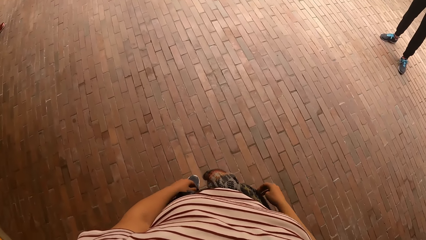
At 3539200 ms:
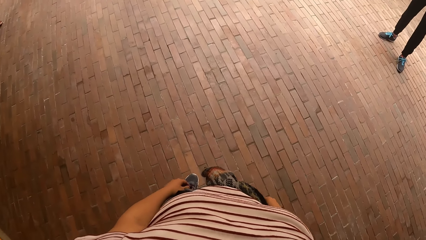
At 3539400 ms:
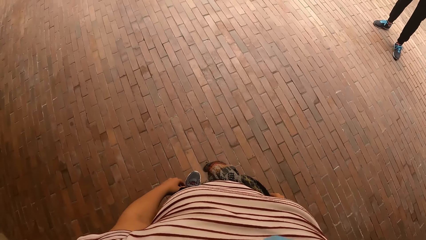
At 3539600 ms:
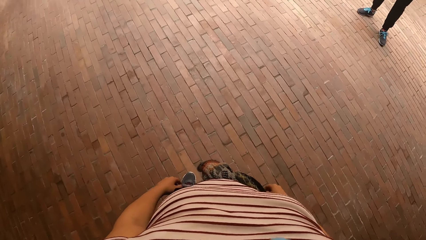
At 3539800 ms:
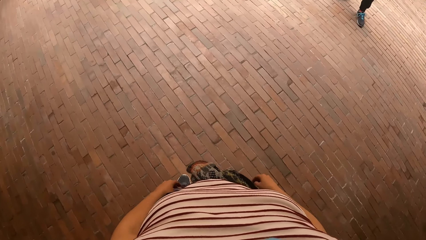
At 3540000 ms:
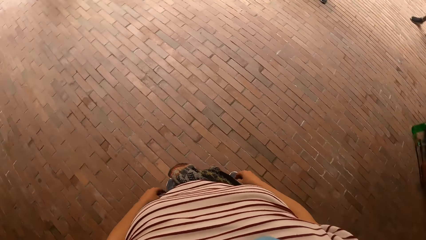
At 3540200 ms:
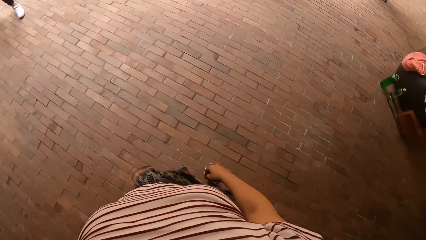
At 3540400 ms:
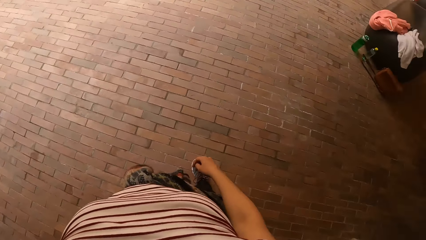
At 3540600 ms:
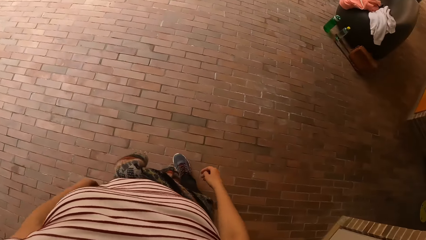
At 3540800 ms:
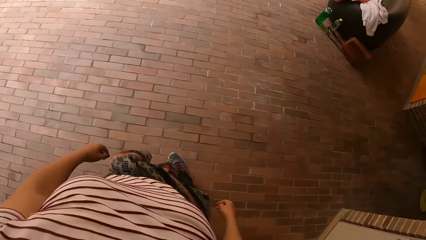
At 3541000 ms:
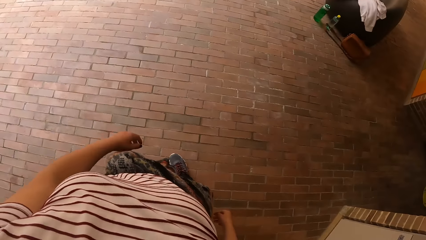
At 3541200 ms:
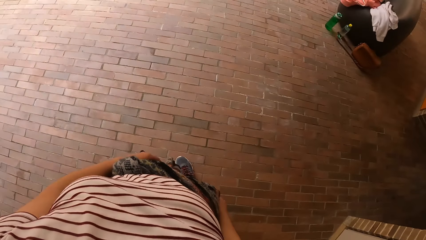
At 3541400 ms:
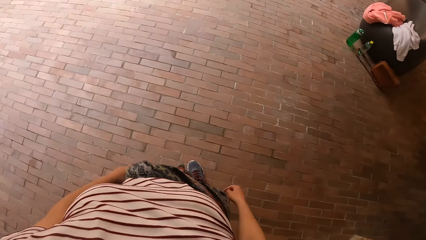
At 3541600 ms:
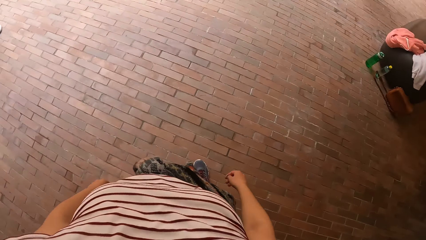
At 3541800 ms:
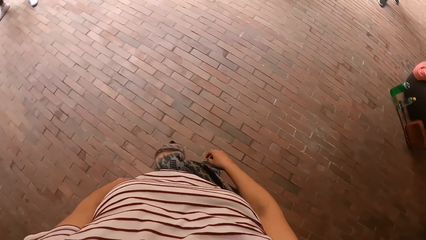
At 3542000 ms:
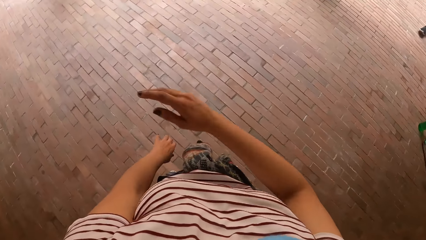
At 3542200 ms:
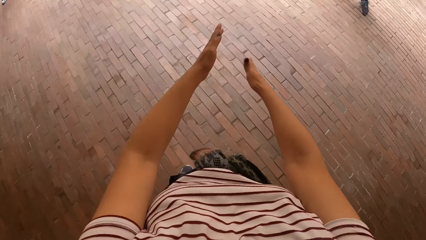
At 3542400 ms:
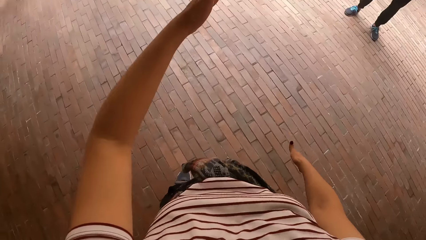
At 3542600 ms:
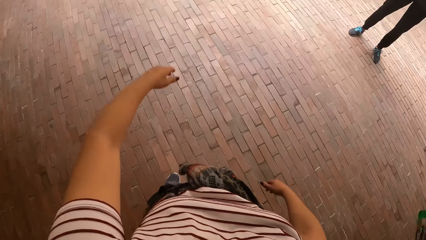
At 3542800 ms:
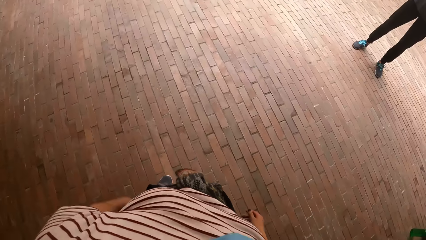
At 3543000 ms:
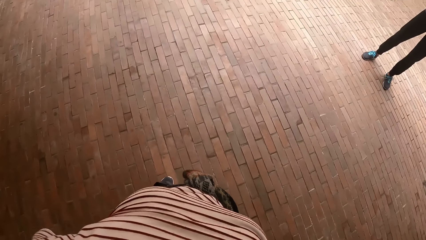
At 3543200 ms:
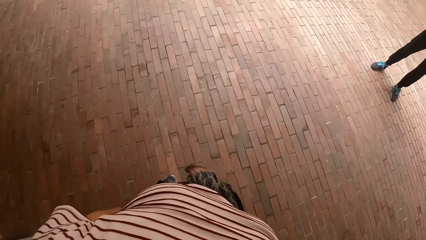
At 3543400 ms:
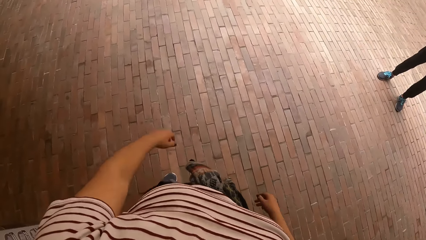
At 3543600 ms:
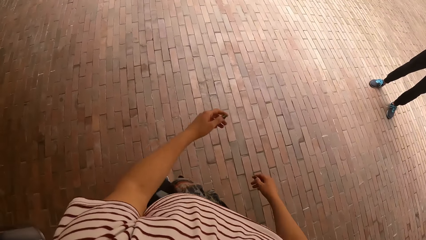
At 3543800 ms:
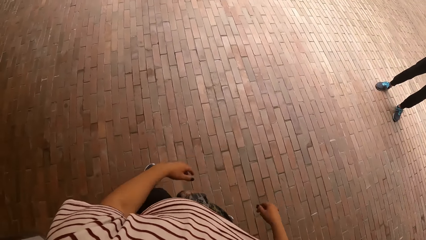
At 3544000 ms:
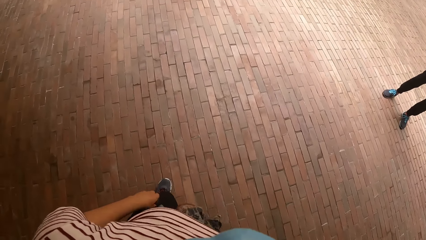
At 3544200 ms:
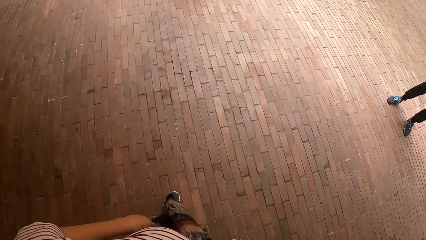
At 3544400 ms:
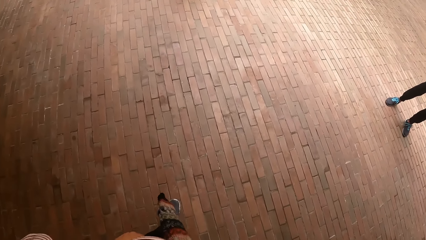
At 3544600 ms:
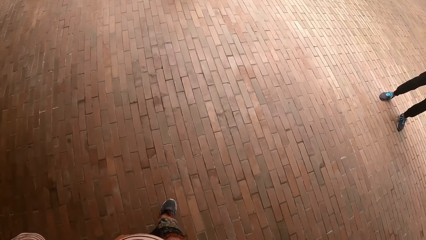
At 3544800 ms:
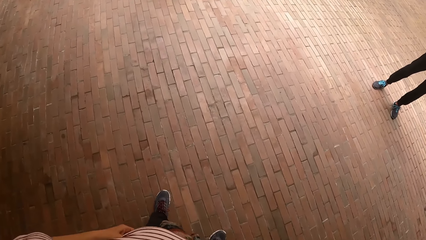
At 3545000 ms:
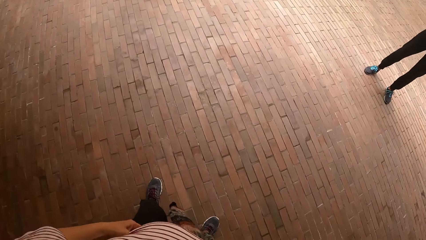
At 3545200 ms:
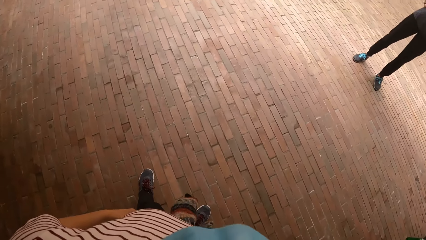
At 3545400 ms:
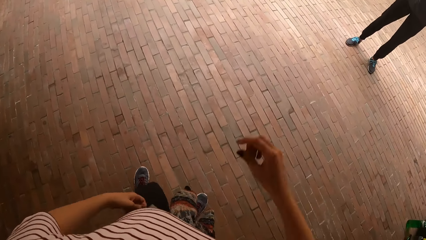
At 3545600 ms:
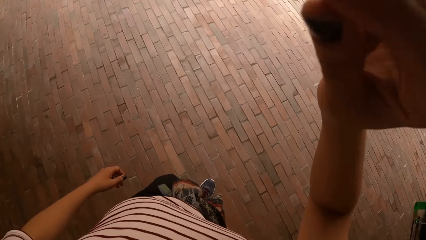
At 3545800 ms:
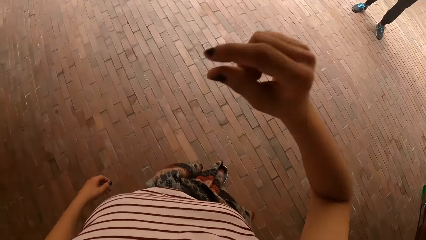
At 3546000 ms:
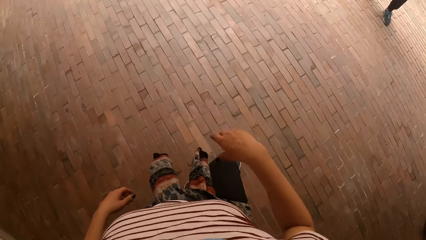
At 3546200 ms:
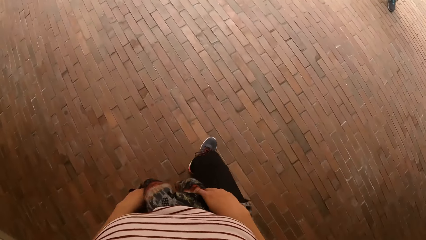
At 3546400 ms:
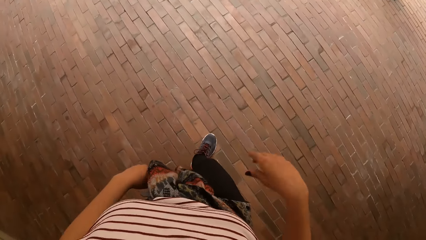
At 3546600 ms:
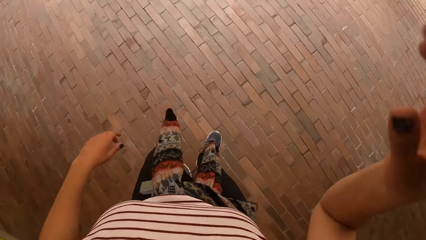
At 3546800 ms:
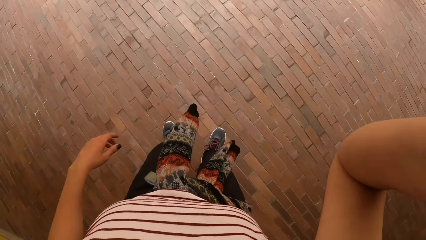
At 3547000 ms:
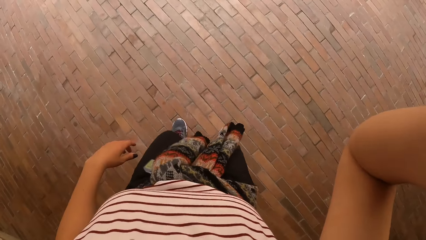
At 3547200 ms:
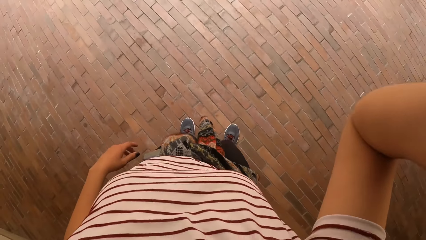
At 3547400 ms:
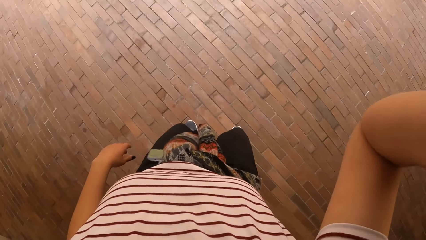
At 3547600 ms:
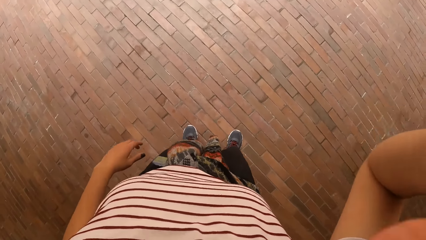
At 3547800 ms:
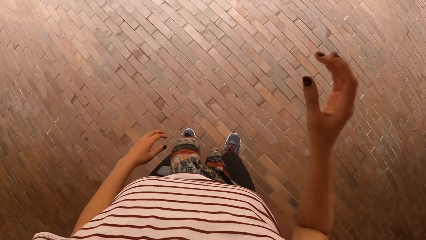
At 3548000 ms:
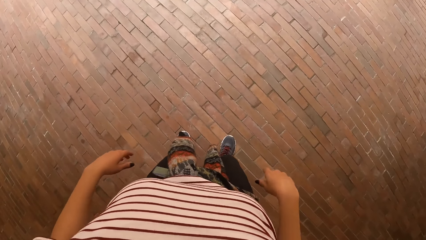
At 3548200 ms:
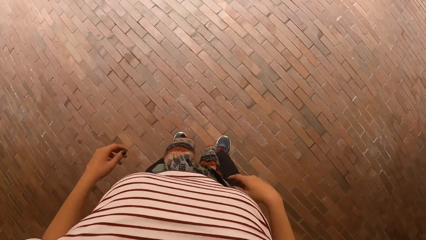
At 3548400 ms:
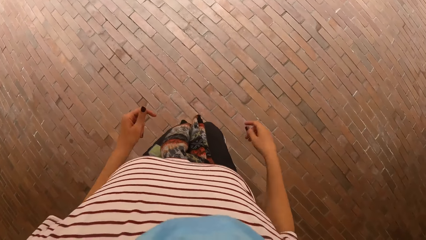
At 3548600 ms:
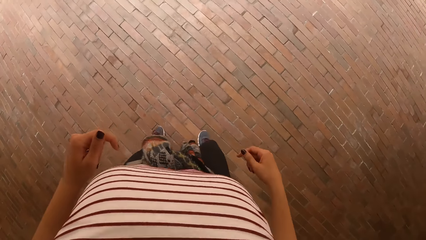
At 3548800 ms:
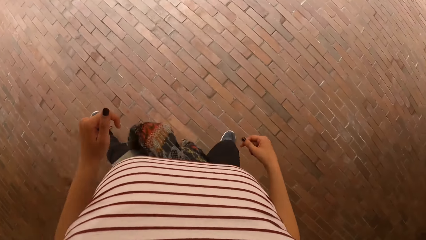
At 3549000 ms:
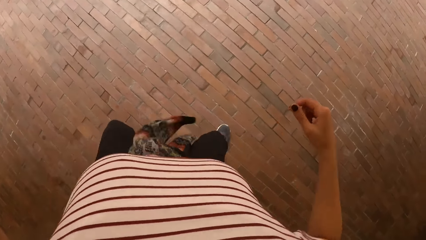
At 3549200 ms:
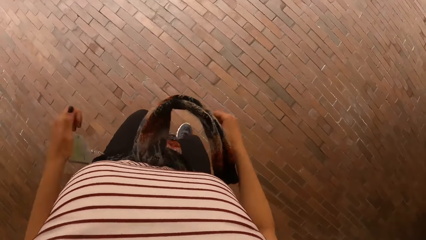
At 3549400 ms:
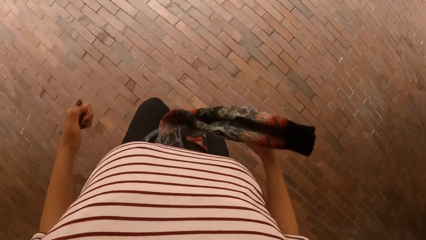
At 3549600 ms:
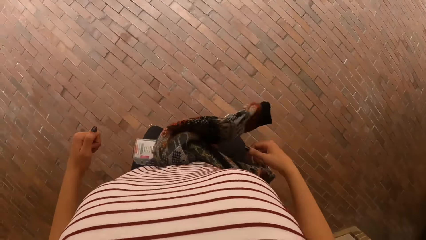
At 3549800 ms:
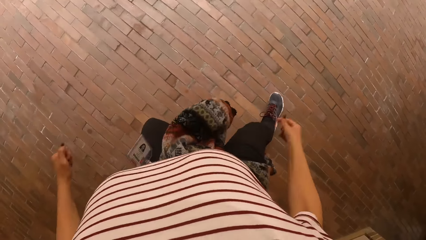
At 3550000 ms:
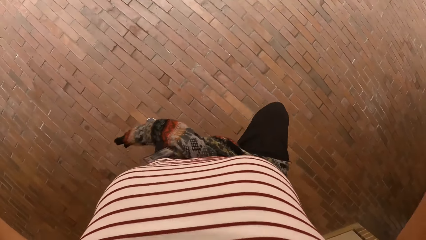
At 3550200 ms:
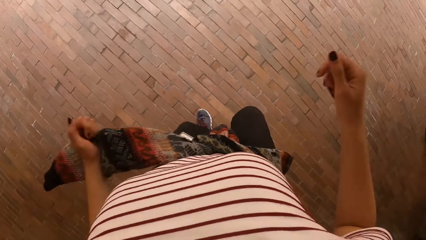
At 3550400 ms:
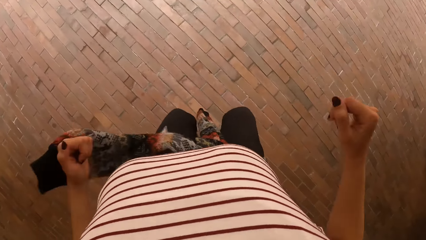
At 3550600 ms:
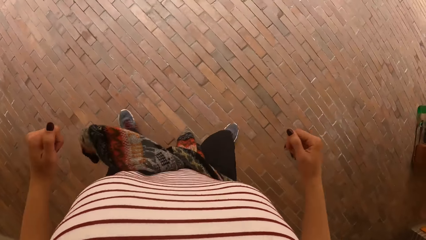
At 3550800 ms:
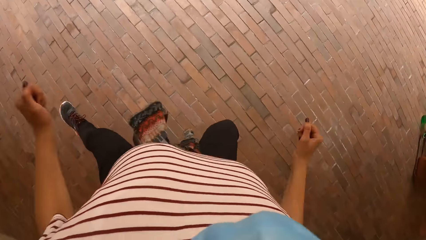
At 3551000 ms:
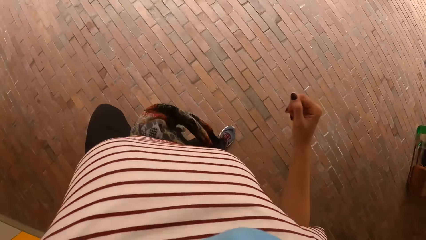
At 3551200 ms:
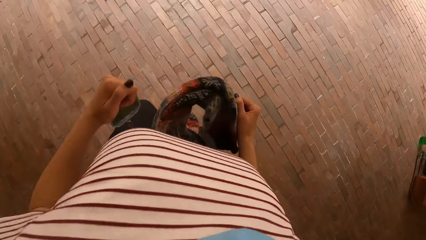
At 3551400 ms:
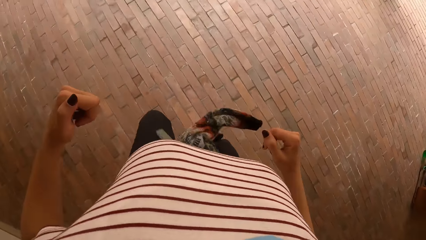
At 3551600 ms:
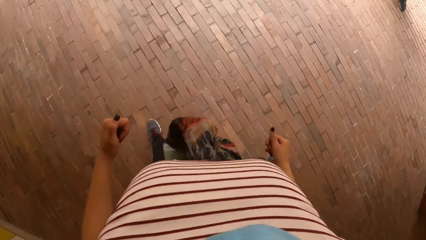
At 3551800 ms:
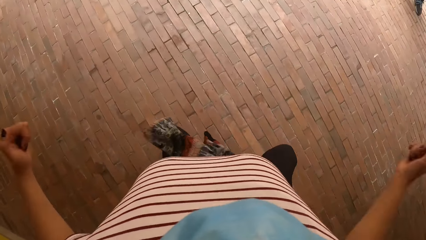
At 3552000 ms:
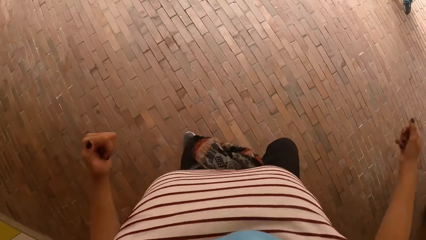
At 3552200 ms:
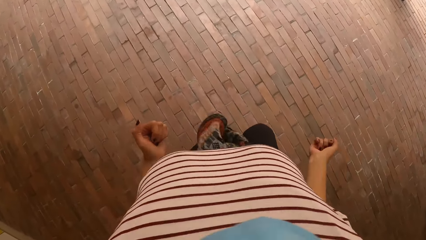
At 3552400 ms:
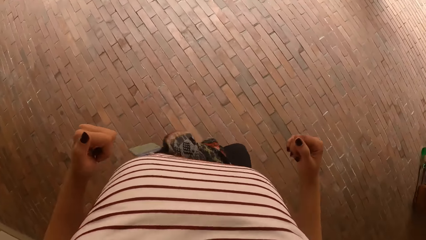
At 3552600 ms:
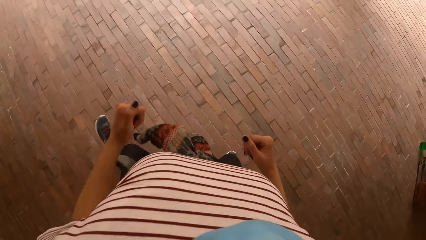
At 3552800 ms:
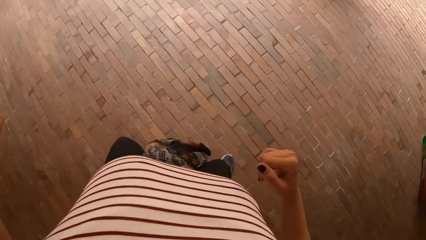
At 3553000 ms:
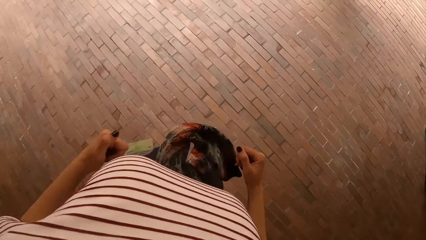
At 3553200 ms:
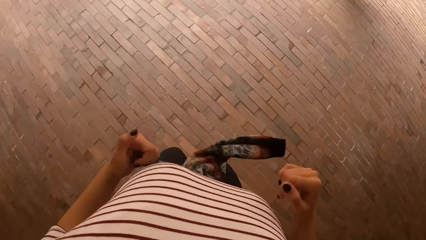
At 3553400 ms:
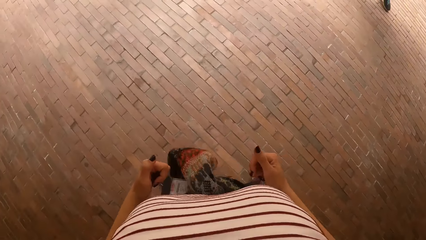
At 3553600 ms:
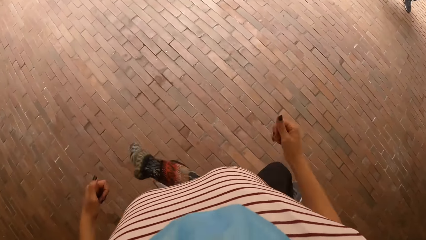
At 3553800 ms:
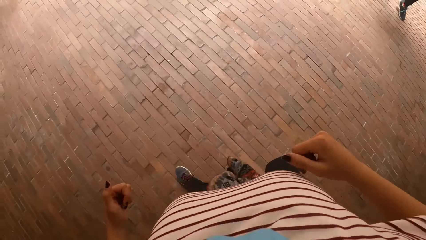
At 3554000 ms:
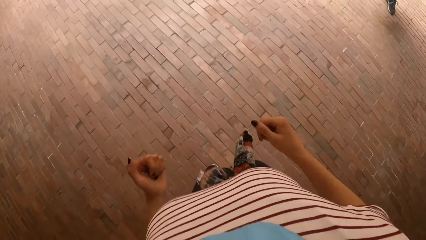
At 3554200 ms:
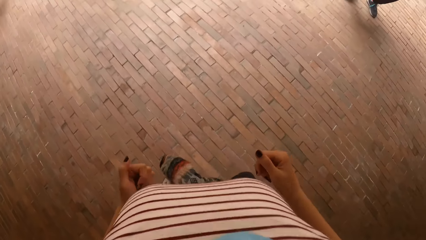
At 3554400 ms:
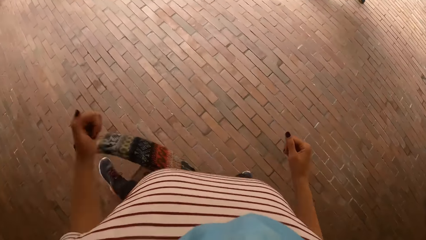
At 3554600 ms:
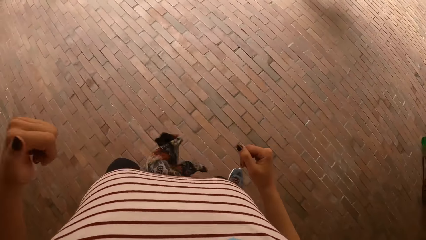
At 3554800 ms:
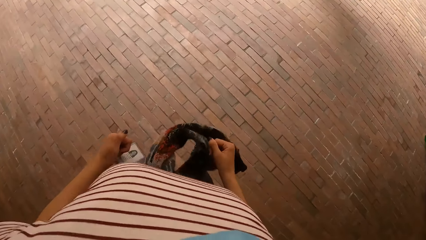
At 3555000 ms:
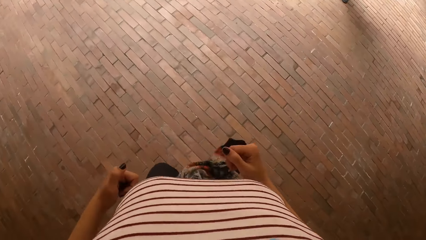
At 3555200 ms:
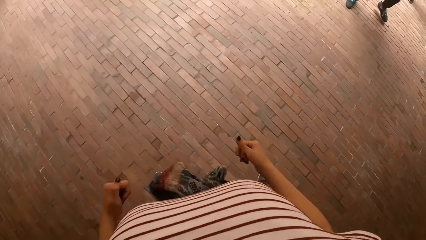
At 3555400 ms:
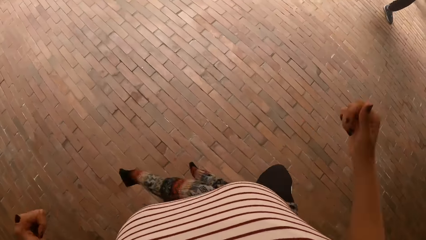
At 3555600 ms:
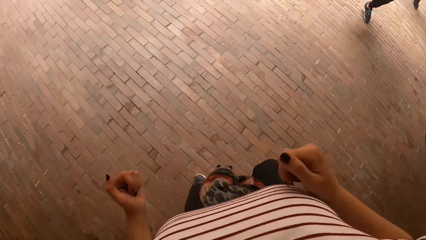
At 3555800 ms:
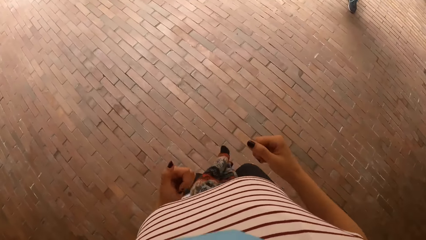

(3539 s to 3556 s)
The camera wearer dances. They dance.
